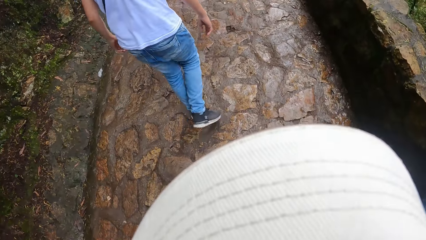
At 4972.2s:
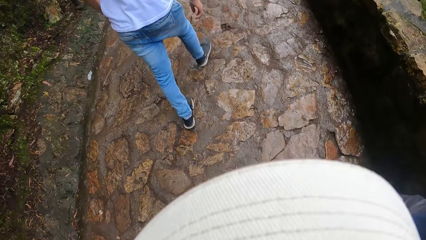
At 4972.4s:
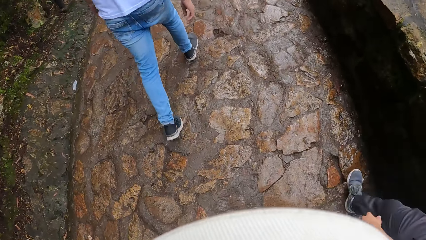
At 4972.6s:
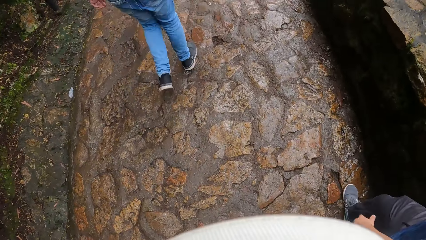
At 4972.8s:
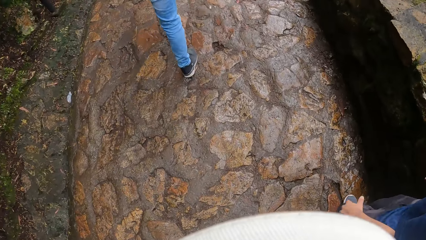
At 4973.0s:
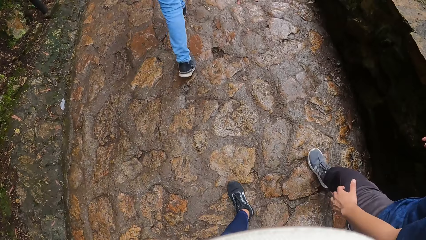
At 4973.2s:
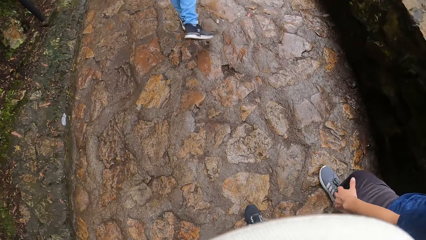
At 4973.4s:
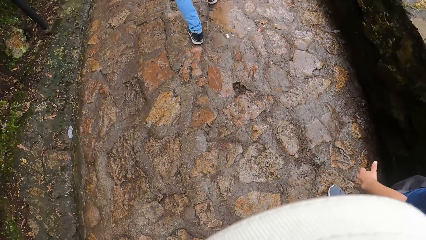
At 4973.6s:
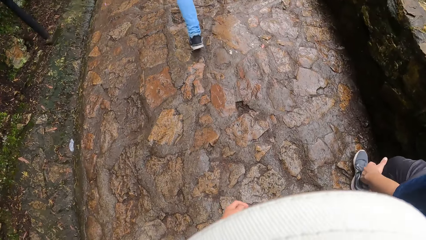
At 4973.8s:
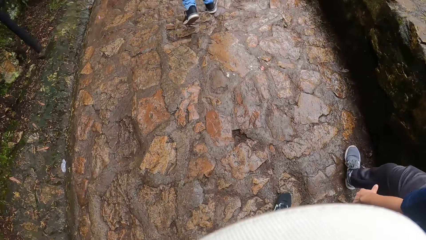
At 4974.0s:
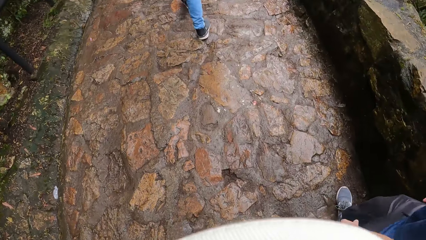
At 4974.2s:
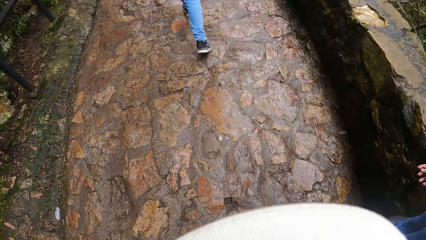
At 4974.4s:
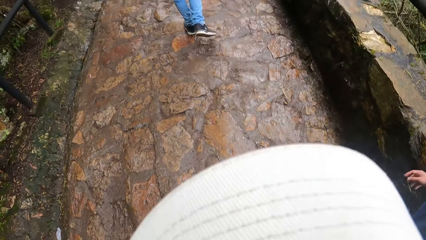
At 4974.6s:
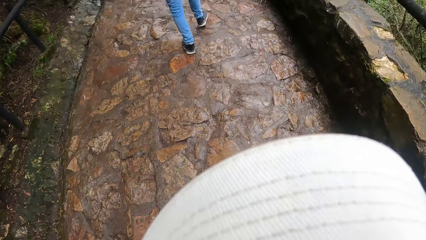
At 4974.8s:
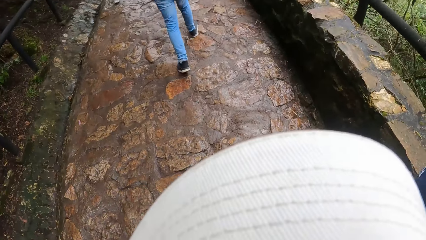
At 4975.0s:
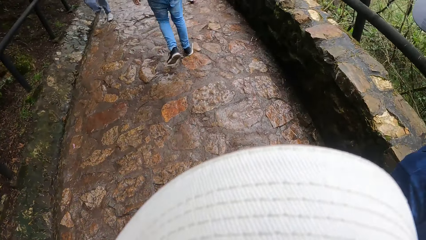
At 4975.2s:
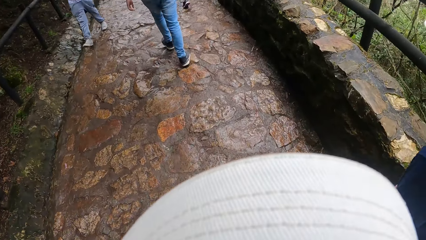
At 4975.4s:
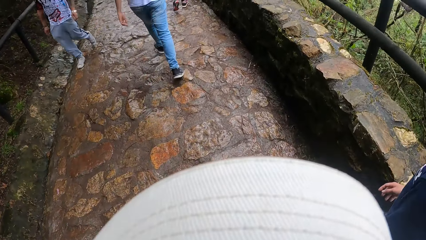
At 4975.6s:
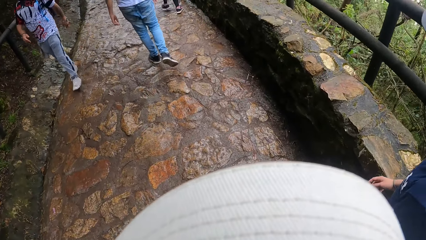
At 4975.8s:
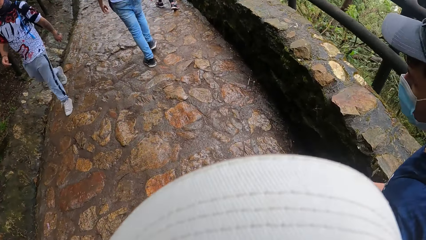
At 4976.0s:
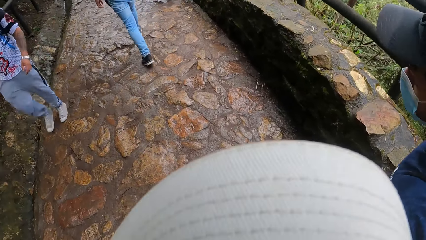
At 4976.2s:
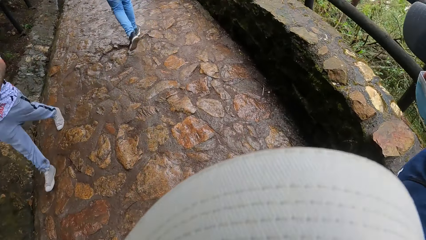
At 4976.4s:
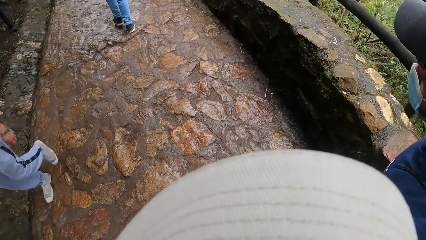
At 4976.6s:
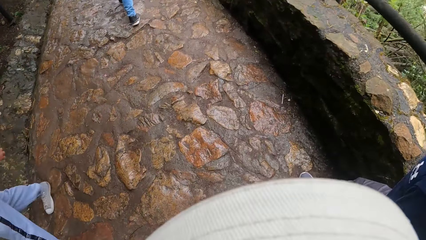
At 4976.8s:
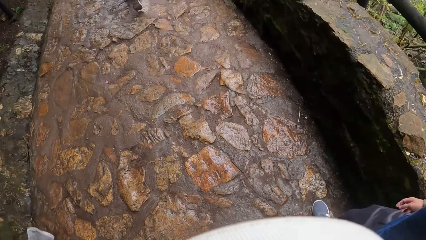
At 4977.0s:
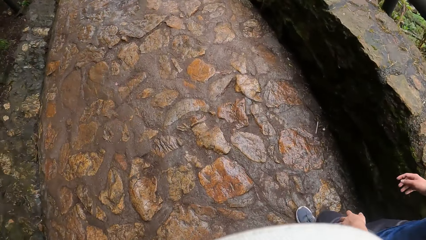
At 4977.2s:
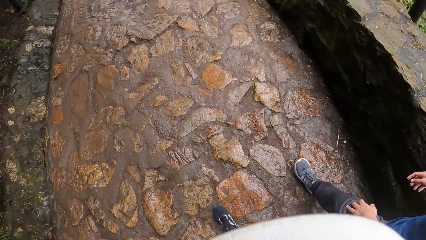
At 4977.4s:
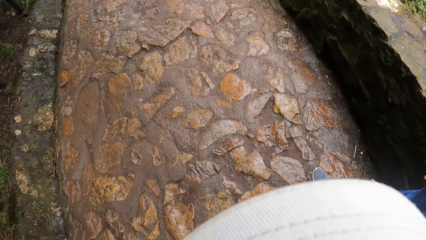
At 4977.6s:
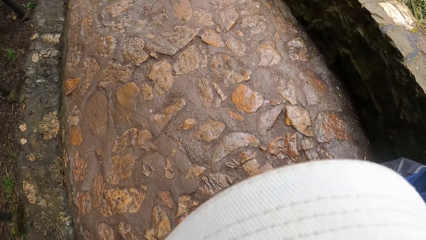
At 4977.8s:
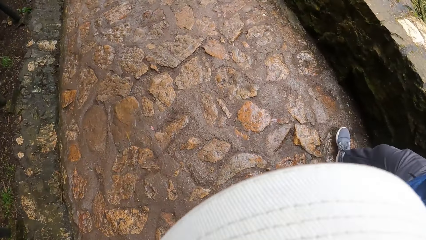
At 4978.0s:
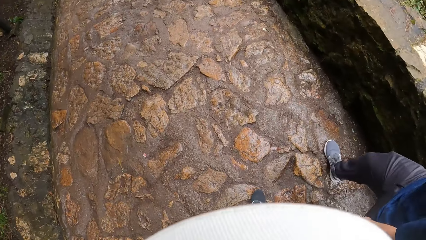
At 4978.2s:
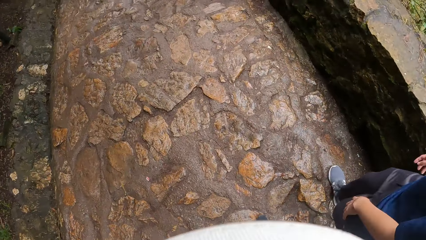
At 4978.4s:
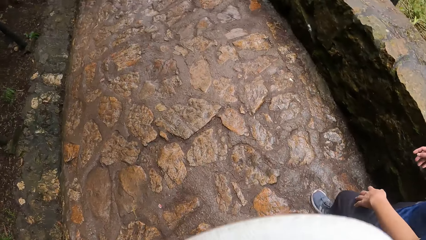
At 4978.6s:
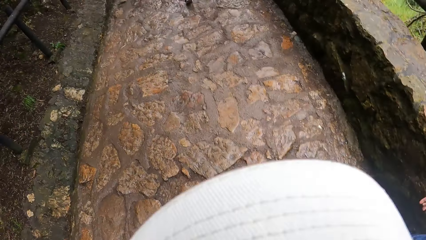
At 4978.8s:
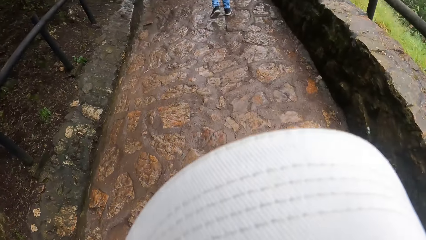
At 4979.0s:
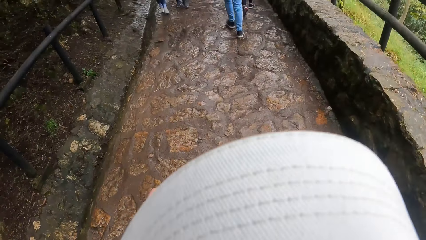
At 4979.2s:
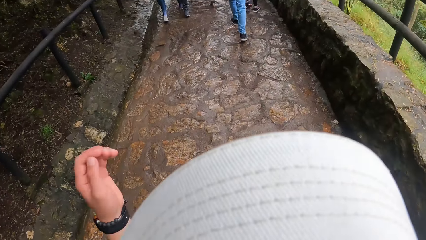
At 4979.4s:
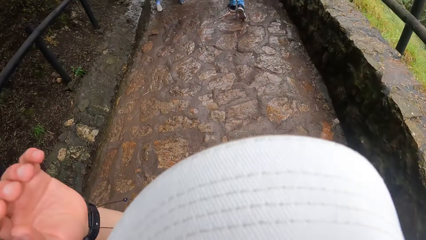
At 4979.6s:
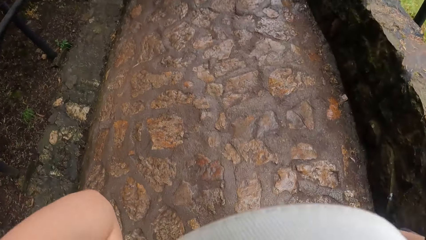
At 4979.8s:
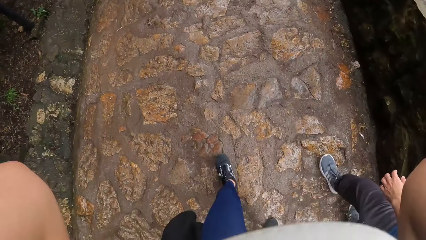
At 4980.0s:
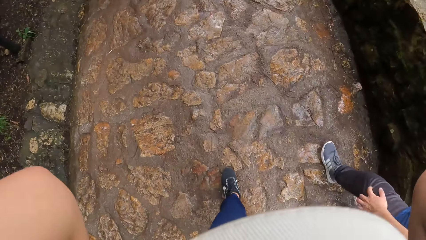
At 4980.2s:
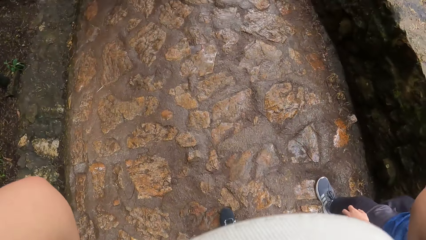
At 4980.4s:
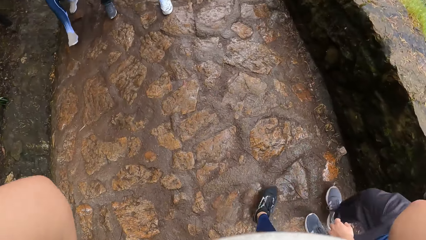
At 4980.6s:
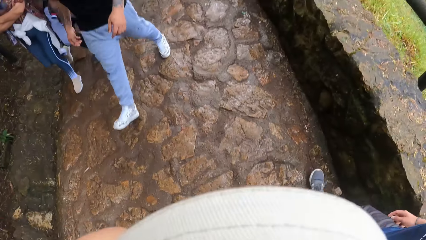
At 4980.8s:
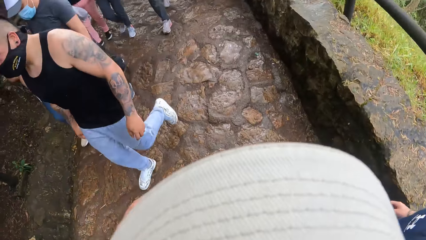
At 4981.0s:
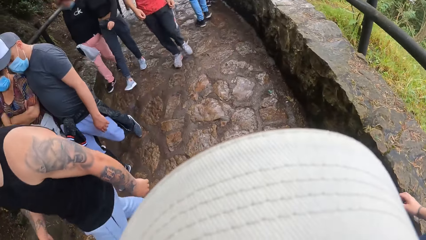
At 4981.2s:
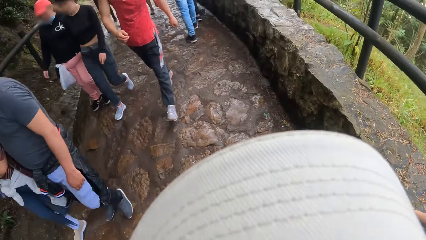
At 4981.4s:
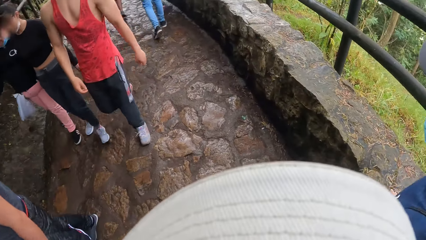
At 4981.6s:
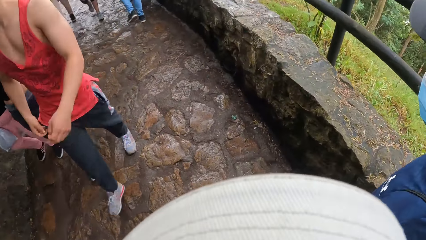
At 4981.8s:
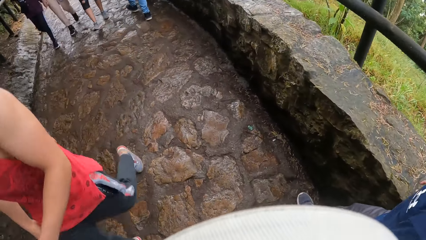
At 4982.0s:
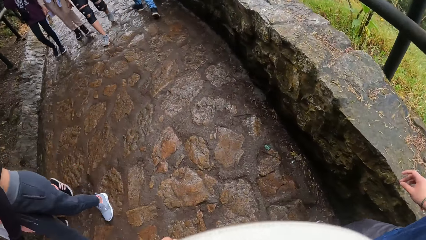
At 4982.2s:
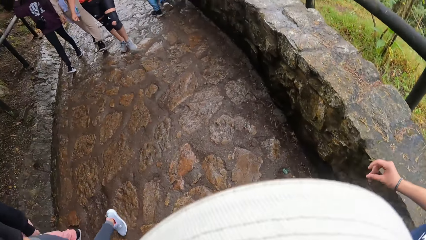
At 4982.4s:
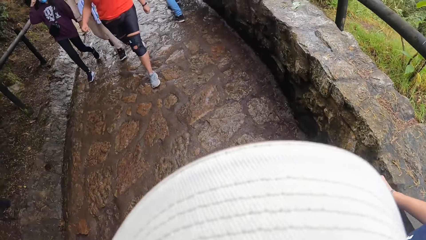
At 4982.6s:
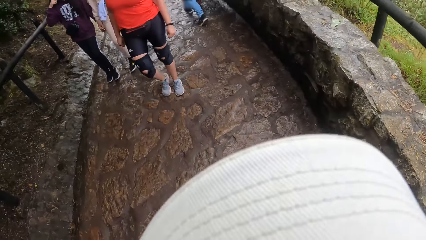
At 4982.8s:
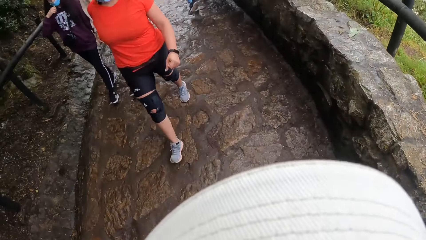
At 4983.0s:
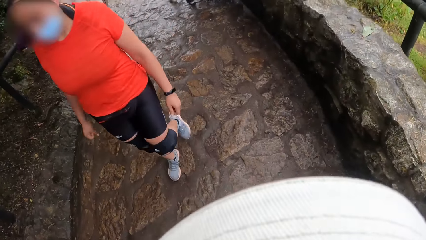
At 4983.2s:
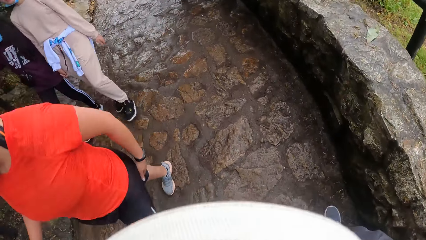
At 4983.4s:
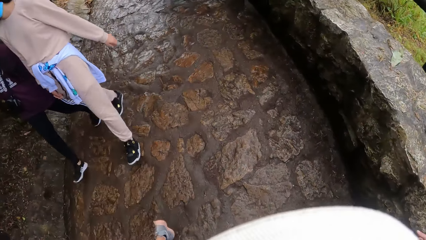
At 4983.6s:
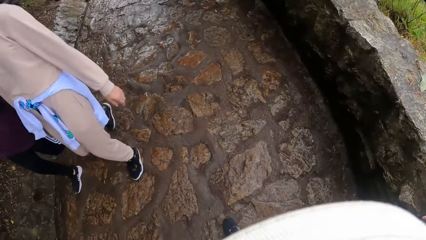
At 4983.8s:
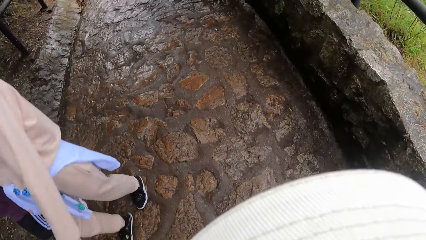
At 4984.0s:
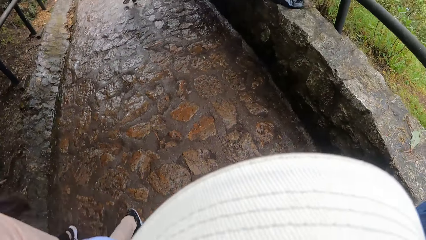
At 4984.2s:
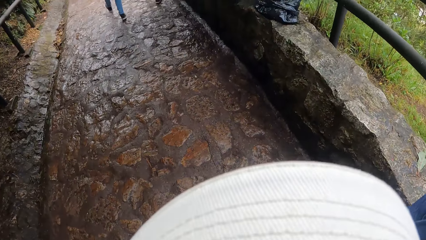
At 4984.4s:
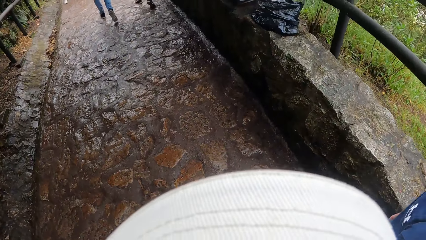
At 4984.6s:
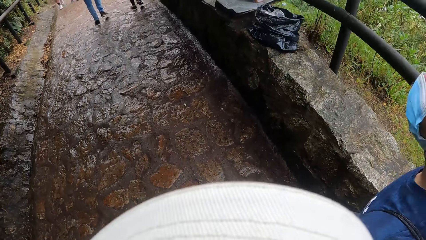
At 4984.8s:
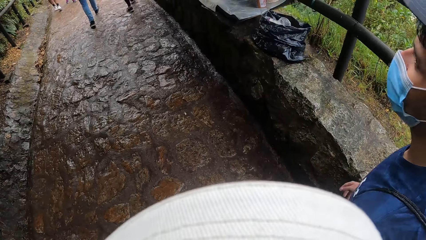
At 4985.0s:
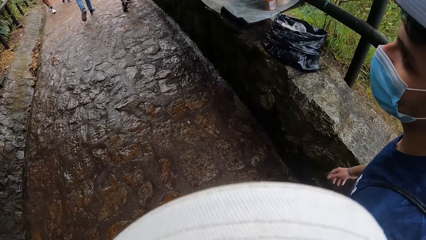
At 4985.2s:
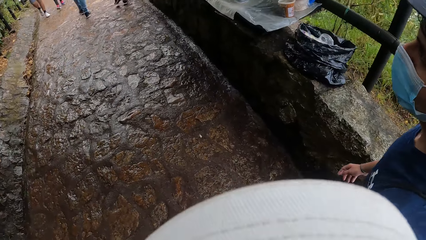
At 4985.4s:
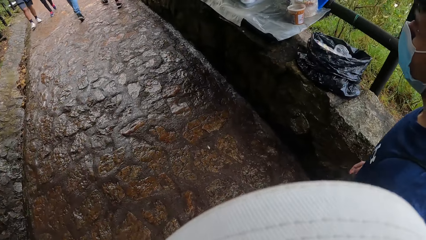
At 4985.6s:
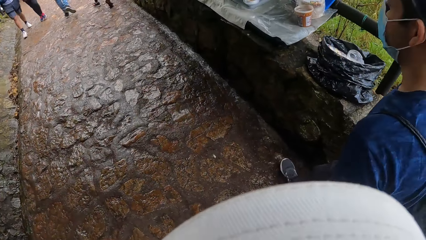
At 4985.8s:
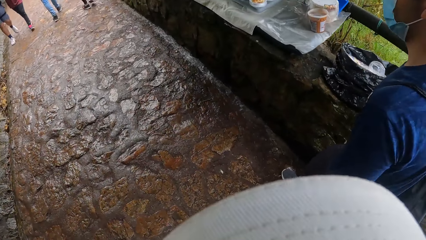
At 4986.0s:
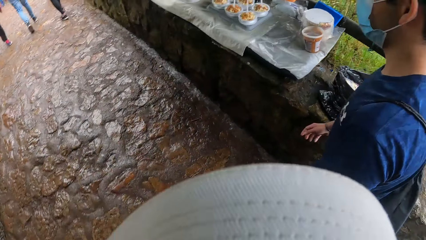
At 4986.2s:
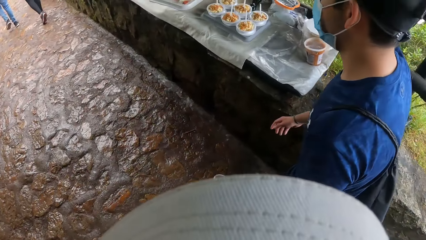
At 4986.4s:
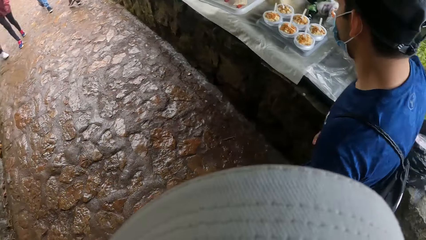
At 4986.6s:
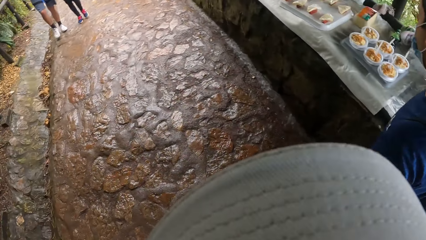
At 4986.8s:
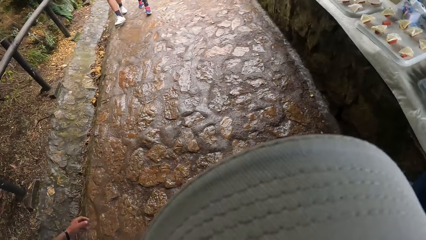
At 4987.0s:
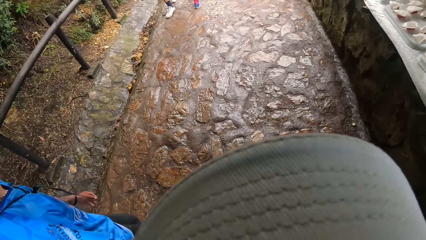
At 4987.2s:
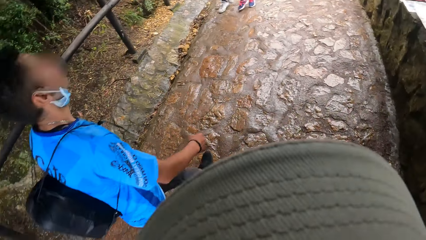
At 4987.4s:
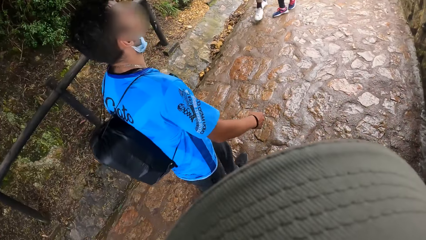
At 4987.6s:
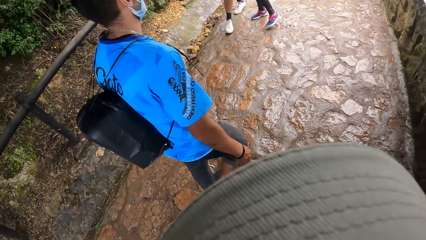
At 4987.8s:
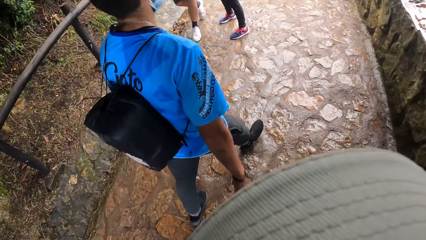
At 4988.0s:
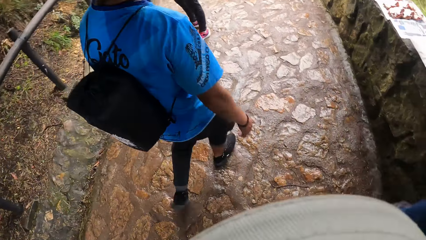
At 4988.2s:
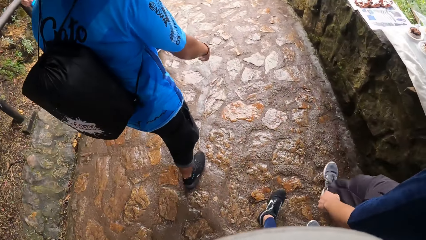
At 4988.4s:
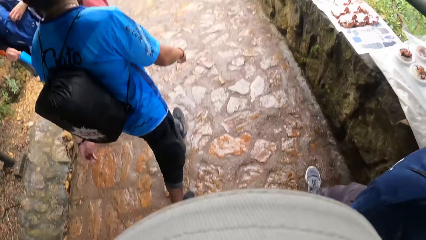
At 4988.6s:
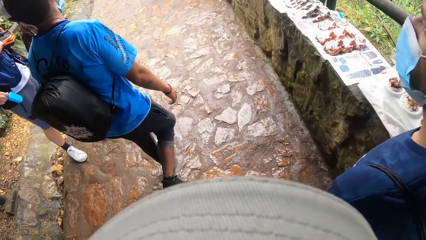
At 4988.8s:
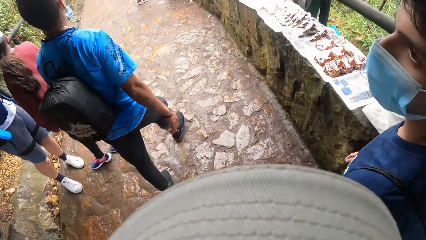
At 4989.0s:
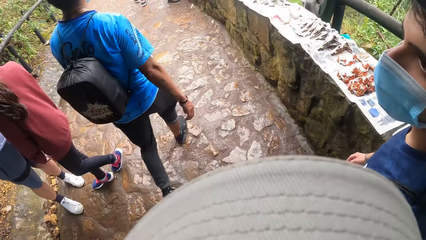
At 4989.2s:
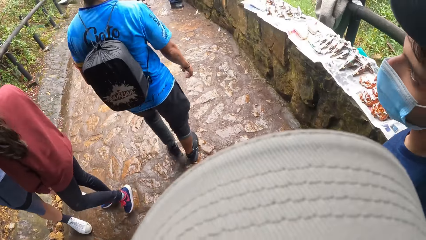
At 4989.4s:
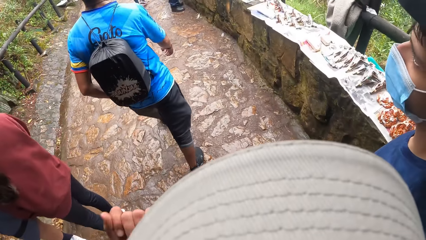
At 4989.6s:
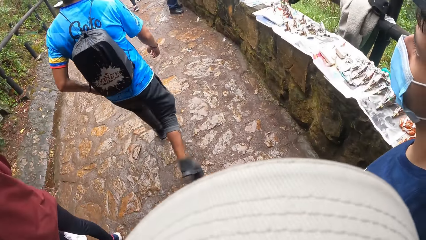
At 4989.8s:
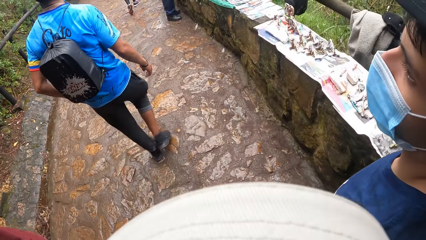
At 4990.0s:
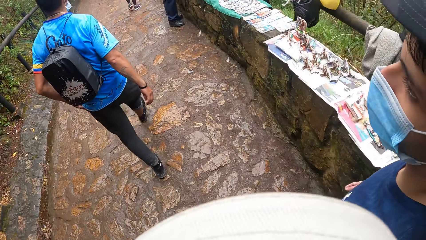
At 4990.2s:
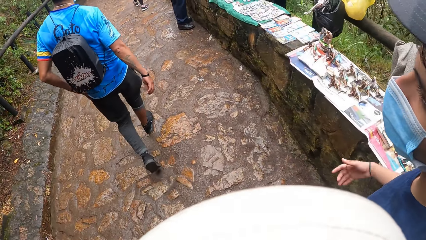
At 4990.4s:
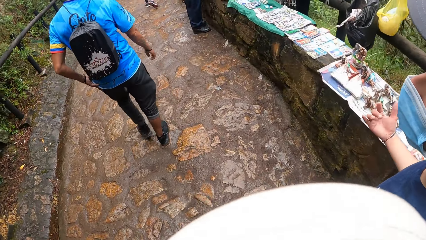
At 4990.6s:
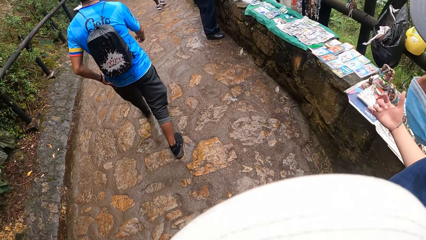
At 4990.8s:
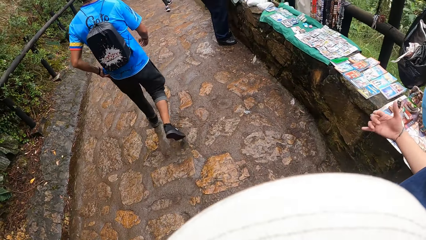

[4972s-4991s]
The camera wearer touches his head with both hands. He raises both hands towards something. He withdraws both hands from something. He walks along the walkway.
